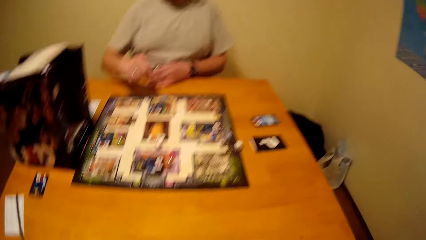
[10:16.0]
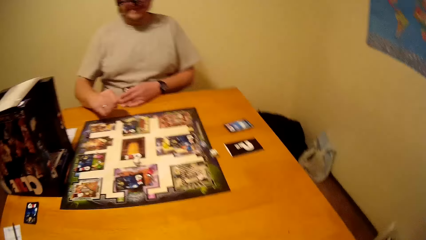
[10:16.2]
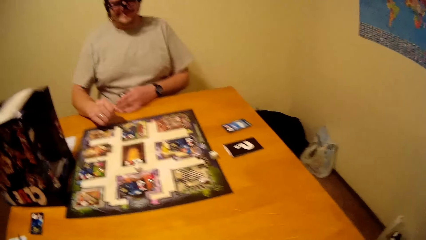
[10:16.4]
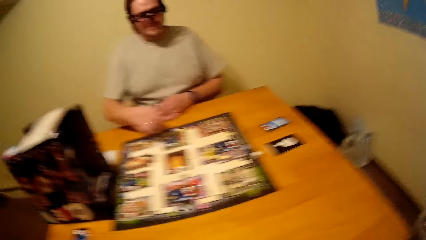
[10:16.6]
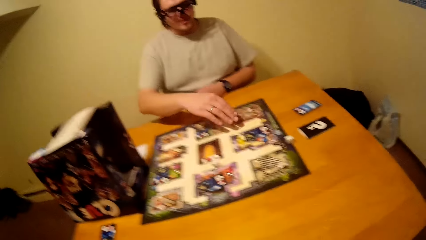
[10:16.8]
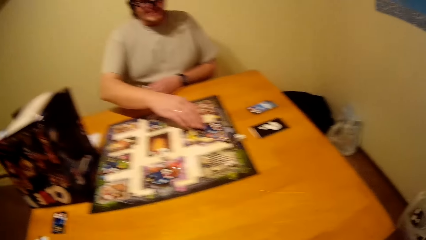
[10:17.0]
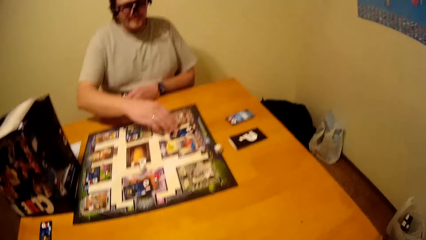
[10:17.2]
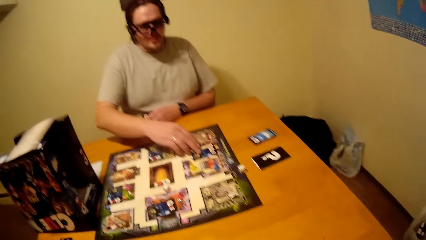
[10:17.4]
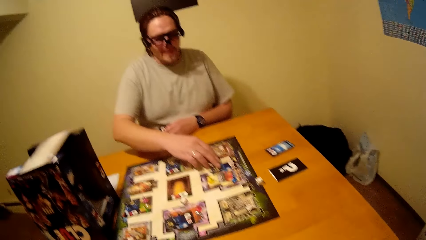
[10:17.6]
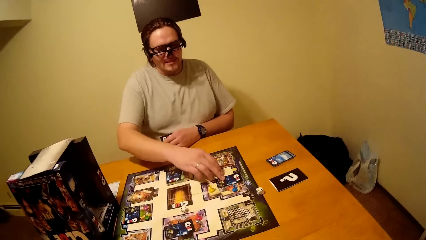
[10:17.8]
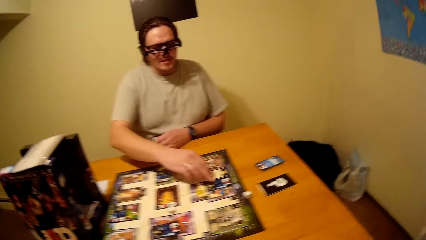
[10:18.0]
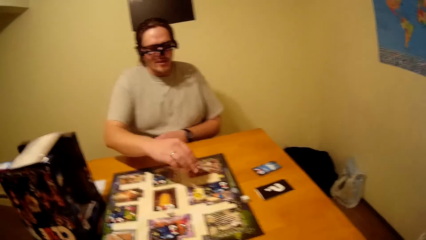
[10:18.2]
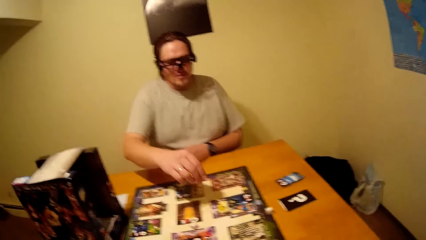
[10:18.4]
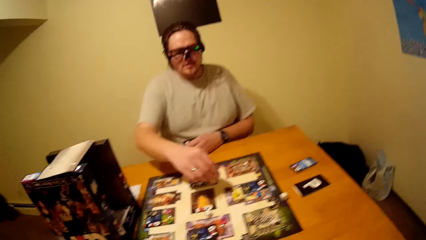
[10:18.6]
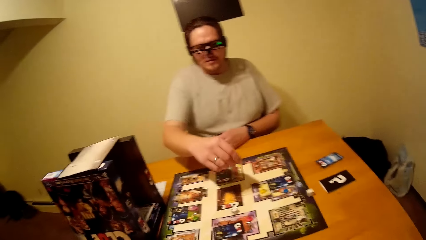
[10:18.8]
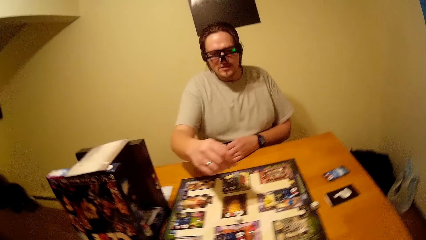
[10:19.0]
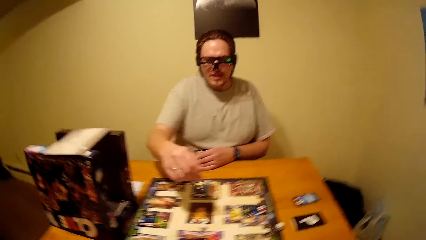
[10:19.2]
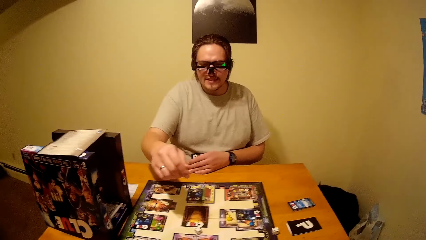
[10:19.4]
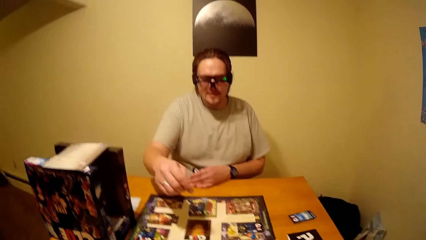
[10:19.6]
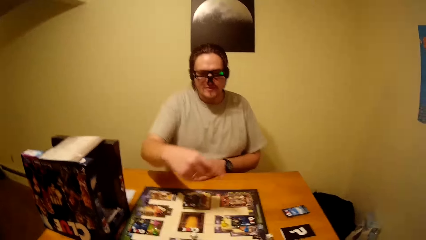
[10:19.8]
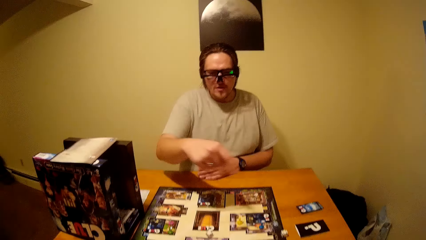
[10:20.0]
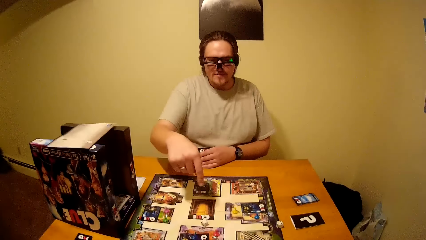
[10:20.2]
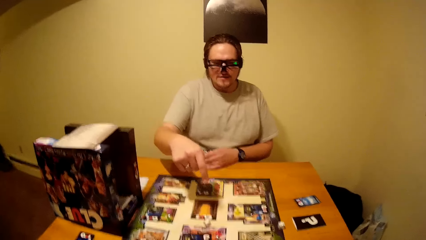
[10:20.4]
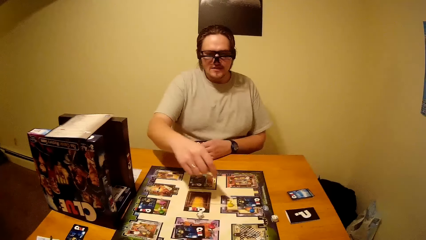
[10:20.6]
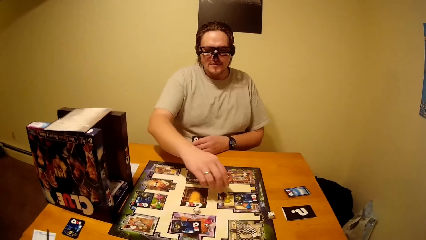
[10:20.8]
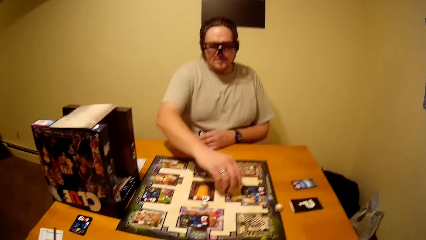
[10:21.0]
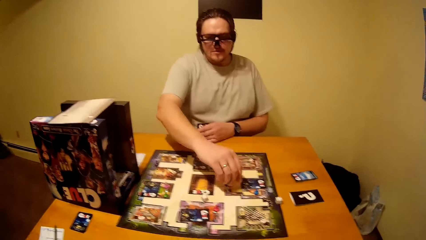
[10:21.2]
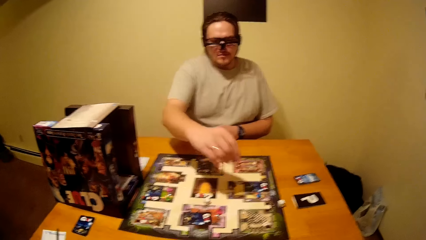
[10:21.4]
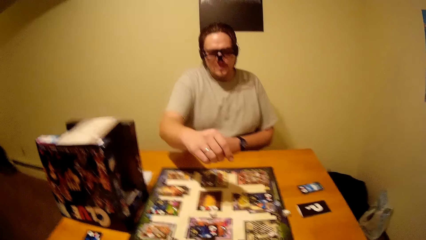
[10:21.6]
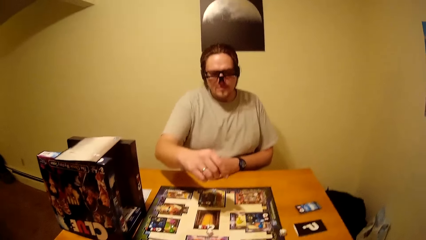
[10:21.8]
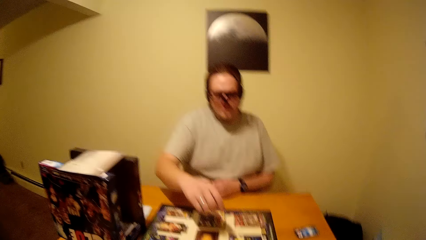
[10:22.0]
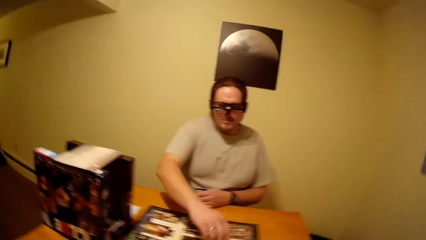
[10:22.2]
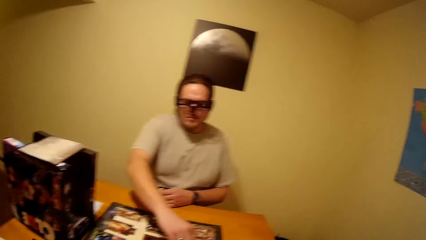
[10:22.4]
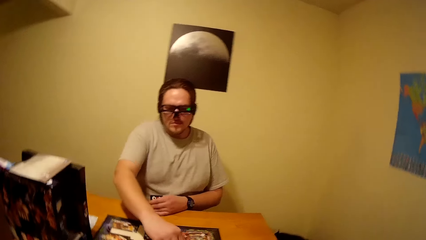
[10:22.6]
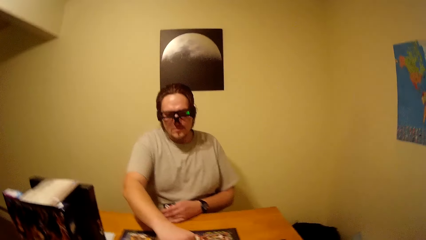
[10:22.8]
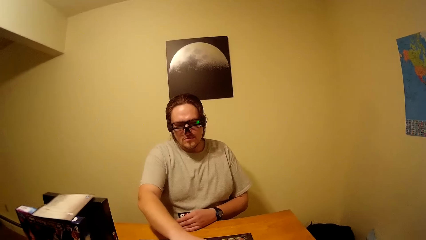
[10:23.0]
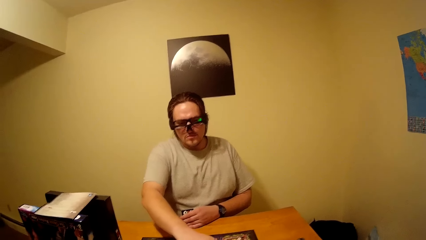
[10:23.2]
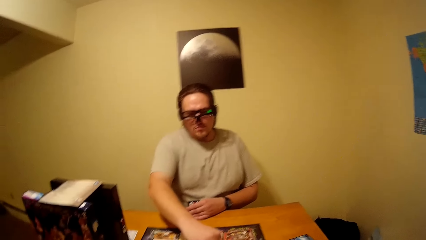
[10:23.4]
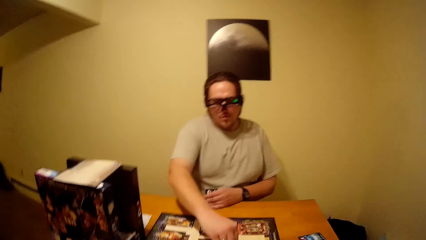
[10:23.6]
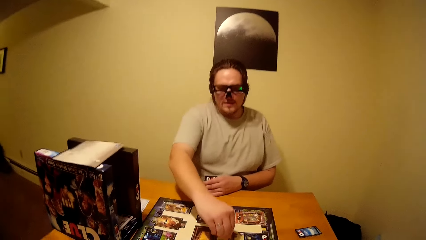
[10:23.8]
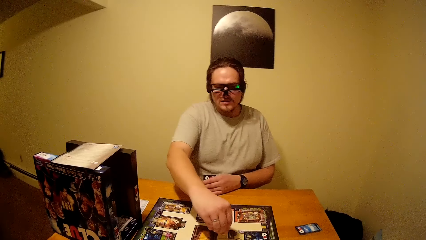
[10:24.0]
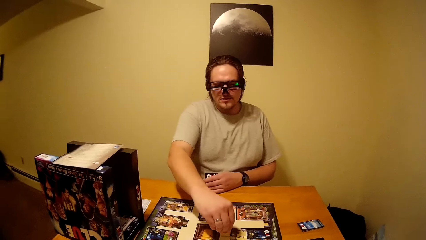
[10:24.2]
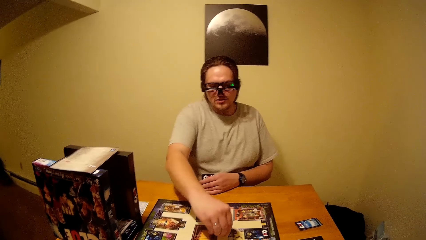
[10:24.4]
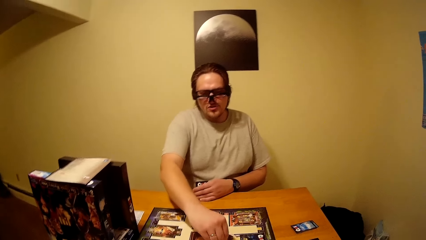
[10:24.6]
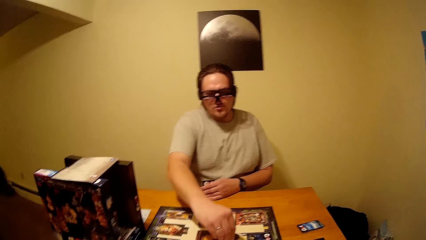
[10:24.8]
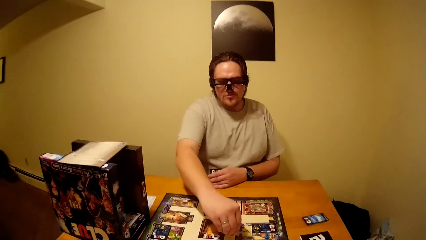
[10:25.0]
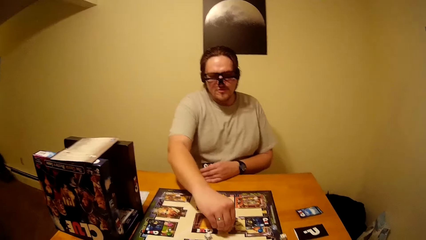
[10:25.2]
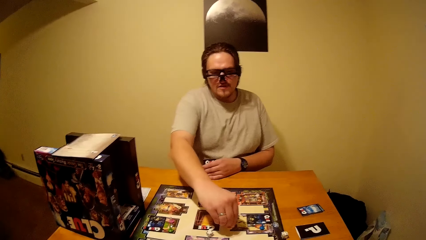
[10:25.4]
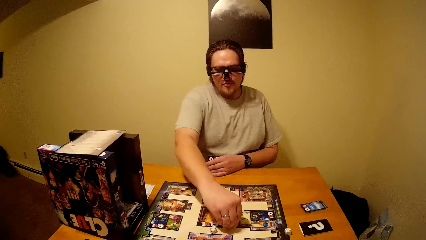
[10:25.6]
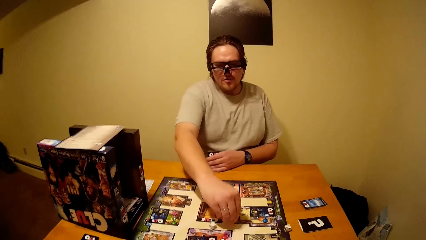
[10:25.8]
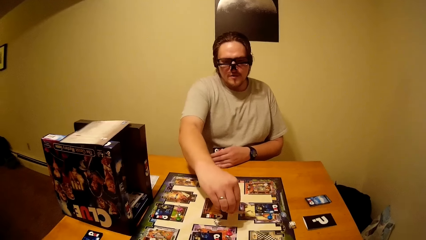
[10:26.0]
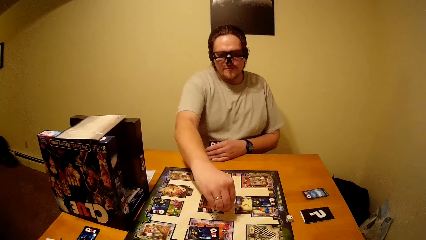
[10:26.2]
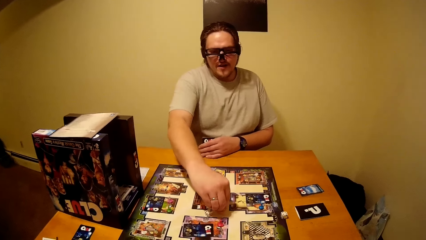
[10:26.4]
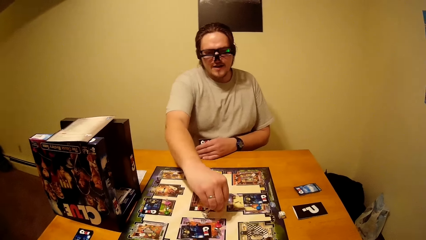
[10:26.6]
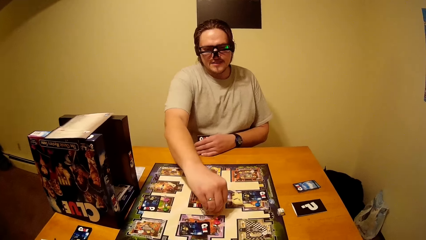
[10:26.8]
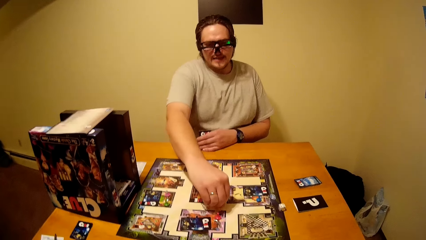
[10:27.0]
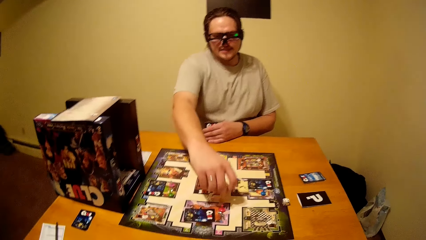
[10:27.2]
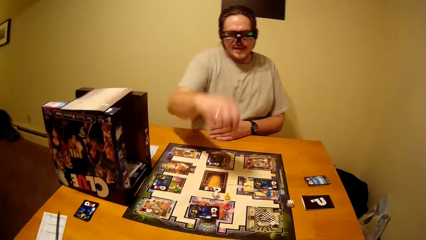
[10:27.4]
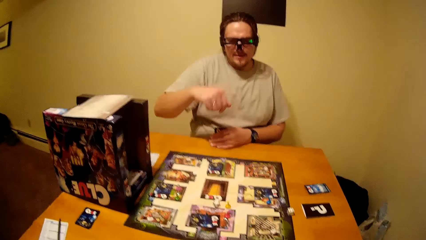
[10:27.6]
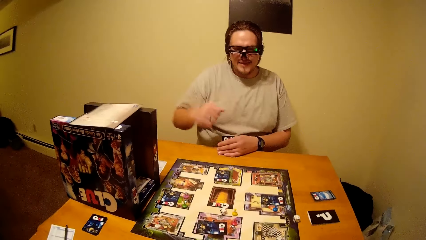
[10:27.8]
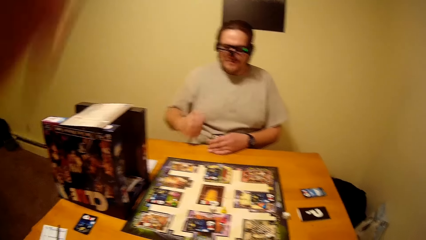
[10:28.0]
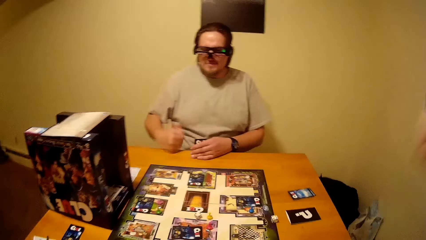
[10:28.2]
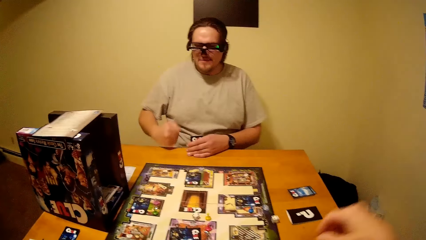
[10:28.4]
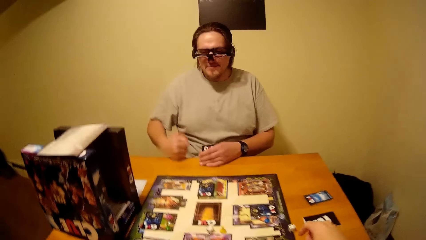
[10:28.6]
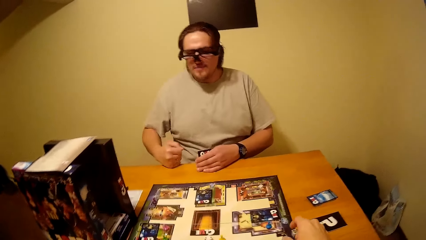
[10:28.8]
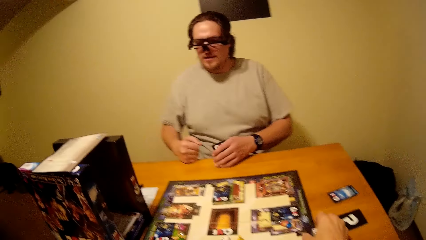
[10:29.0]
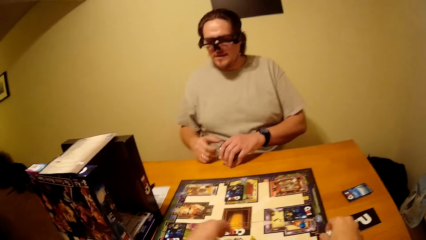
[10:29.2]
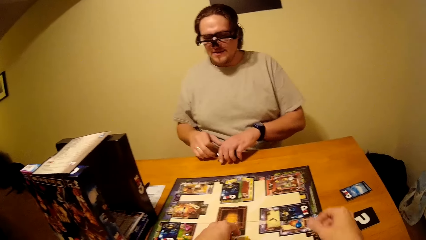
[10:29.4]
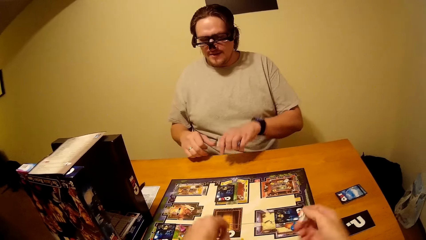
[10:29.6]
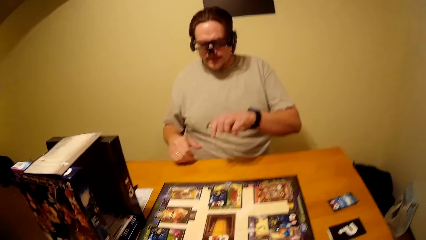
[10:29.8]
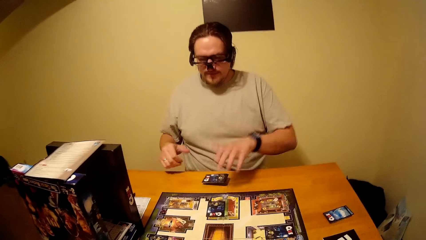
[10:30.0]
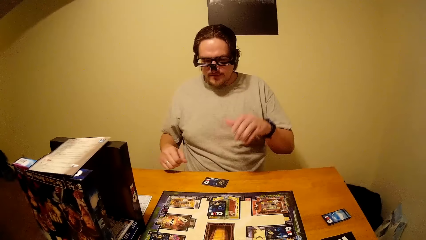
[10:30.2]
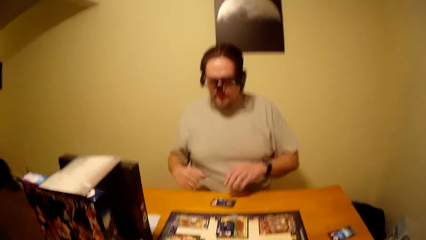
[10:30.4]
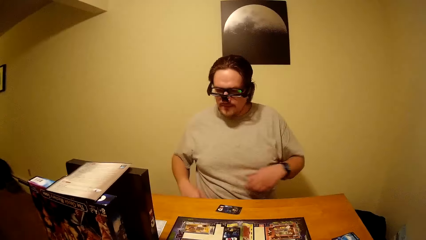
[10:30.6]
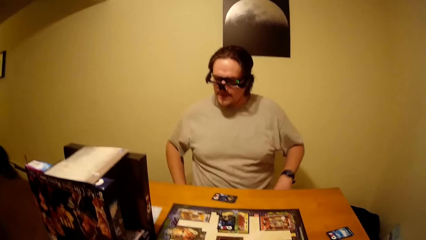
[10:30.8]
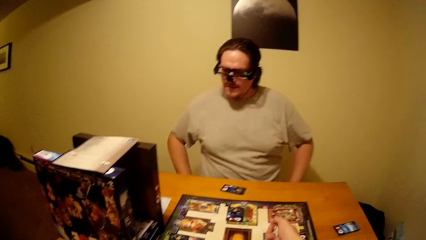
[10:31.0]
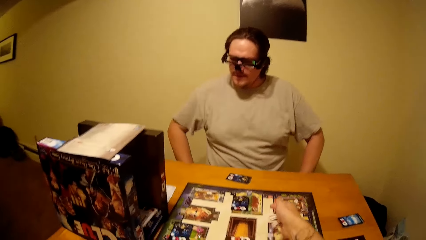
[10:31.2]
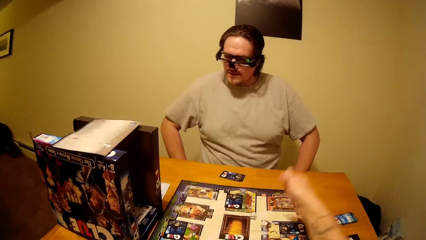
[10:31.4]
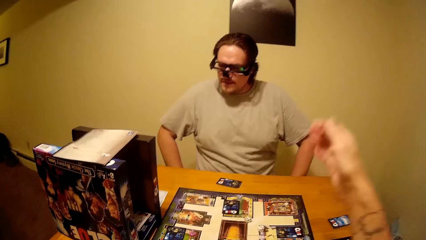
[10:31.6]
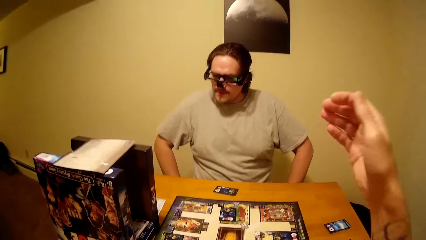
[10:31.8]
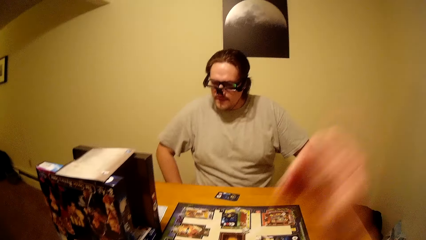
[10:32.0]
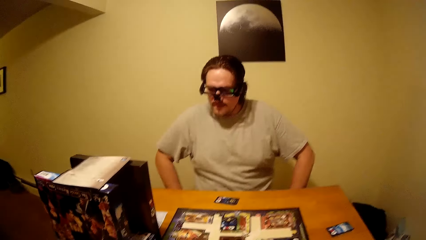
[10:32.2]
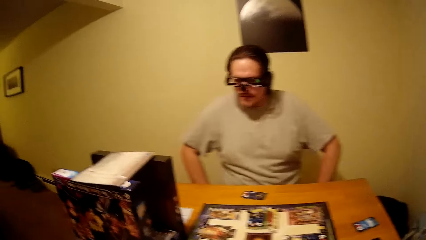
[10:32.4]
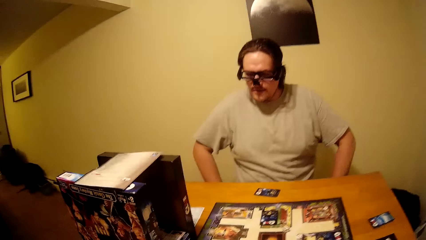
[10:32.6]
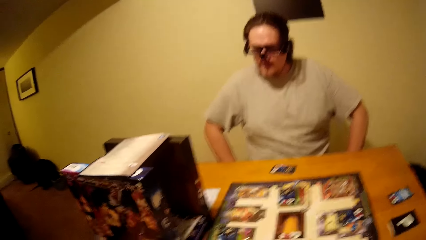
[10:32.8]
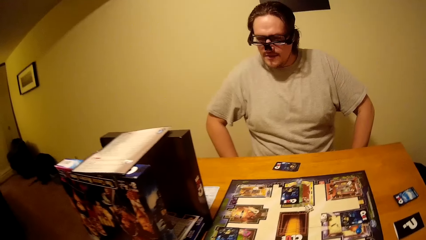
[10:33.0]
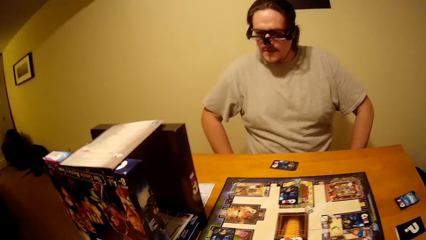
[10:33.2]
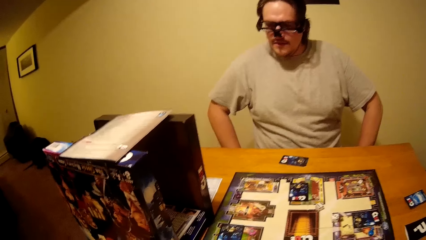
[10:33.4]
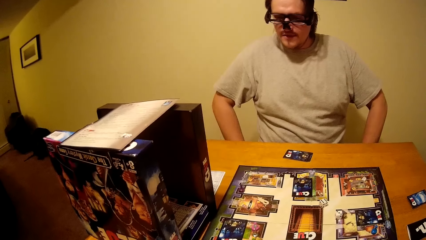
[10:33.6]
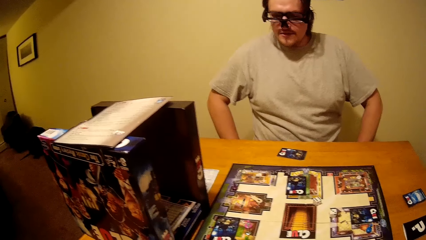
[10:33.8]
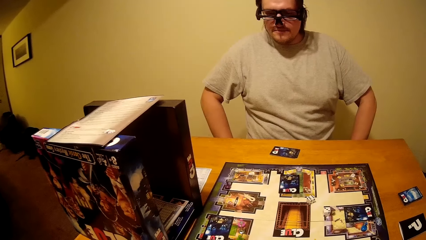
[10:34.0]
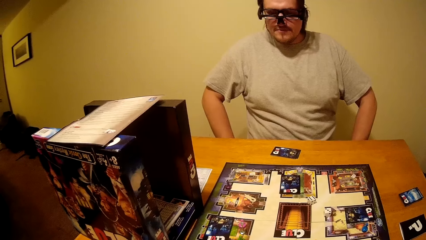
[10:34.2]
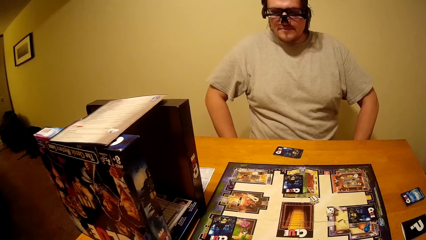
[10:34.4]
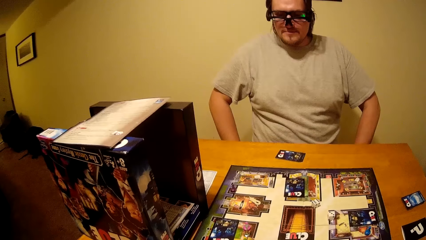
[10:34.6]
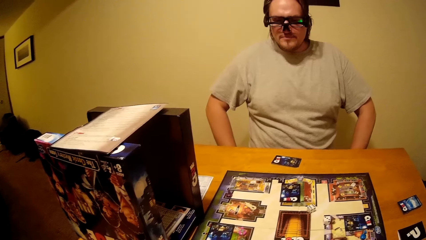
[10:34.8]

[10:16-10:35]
A man knocks on the cards. The man pulls his hand off the card and plays the board game. The man touches a card from the Clue board. The man pulls his hand off the card and gestures his hand. The man plays the board game. The man picks a pawn from the Clue board. The man counts on the Clue board. The man drops the pawn on the Clue board. The man pulls his hand off the card. The camera wearer withdraws both hands from something. The man knocks on the table with the right hand. The camera wearer plays the board game. They pick the dice from the Clue board. The man drops the card on the table. The camera wearer shakes the dice in the right hand. They drop the dice on the table.
